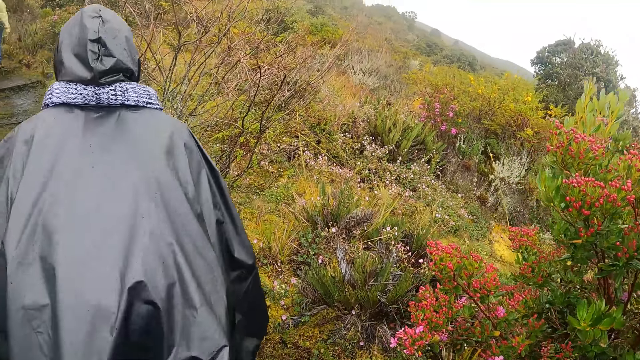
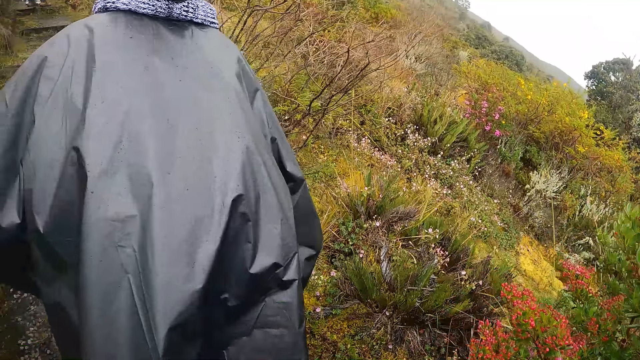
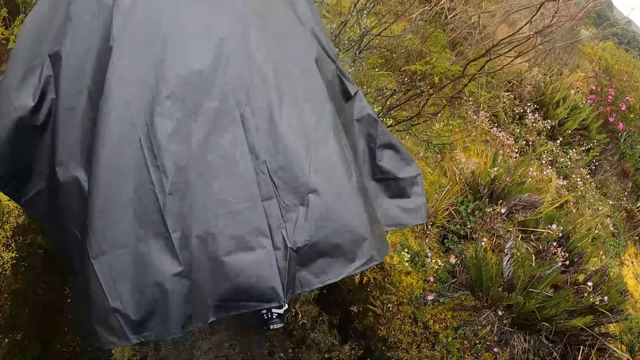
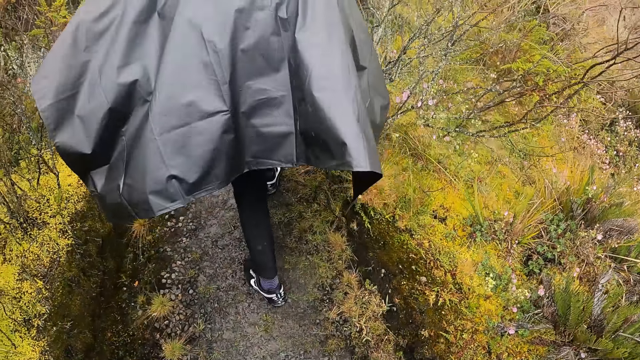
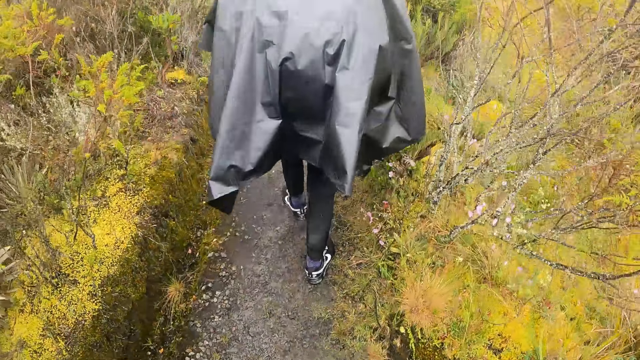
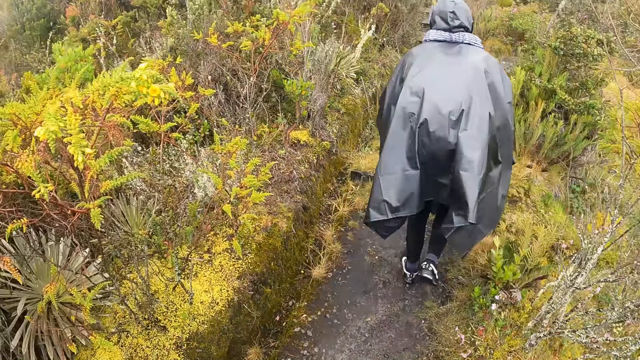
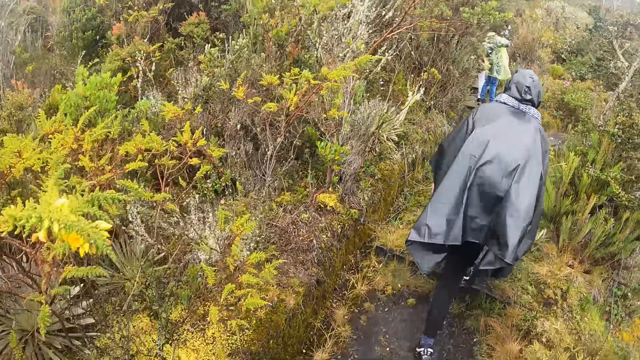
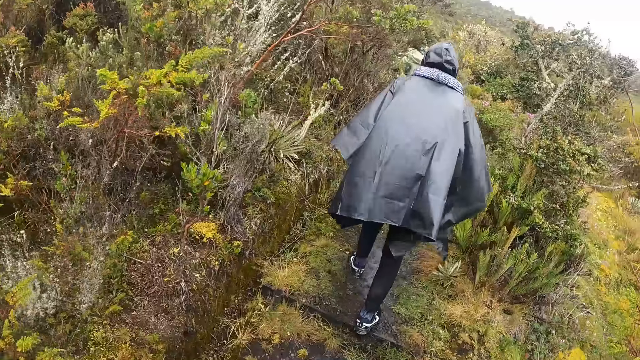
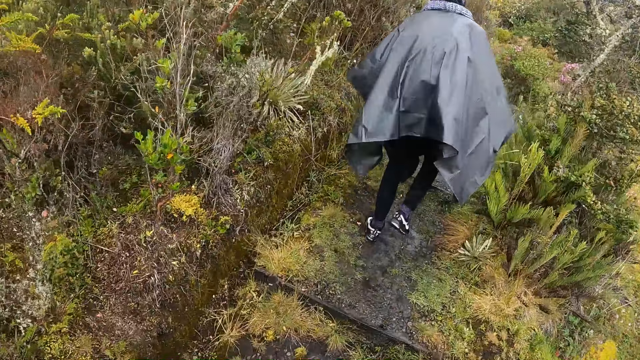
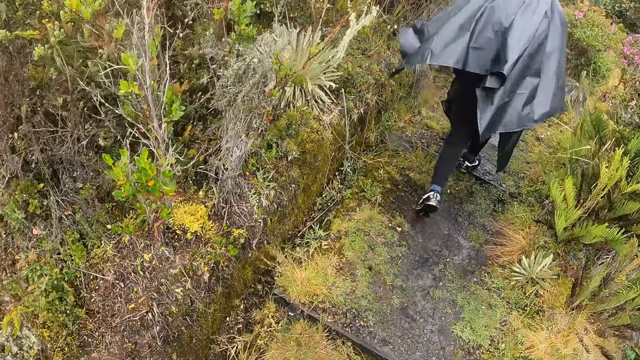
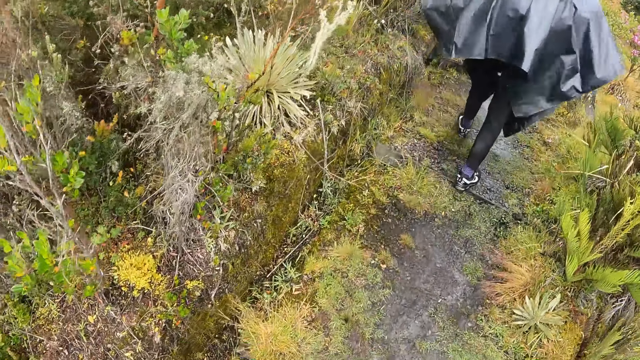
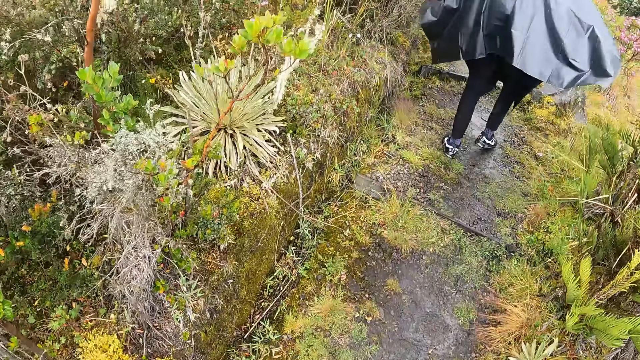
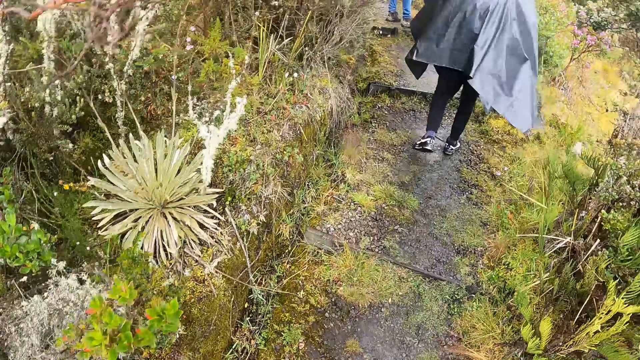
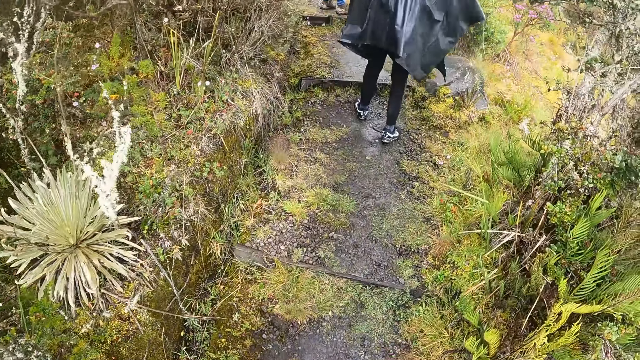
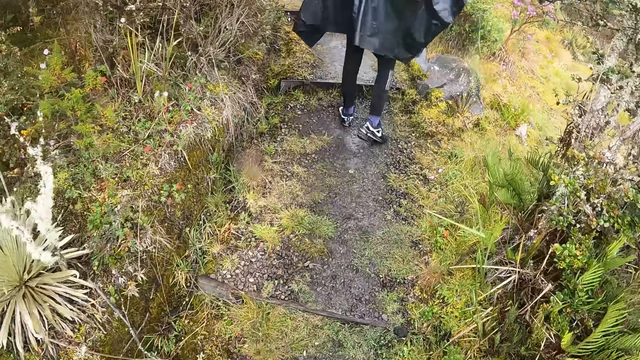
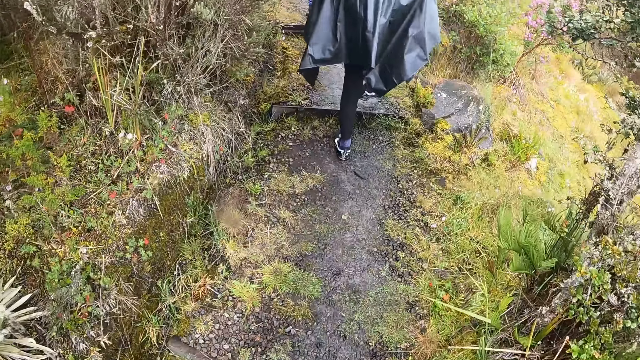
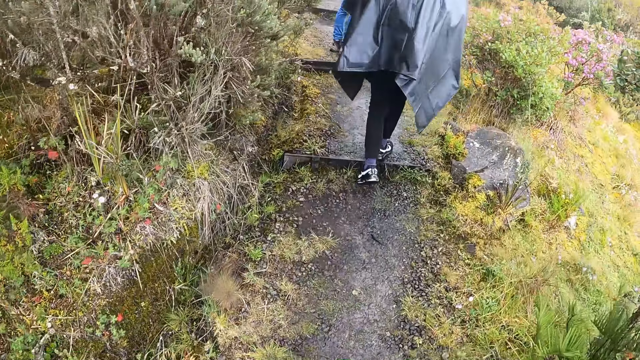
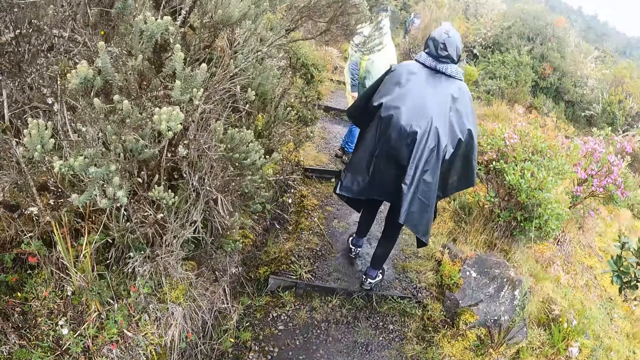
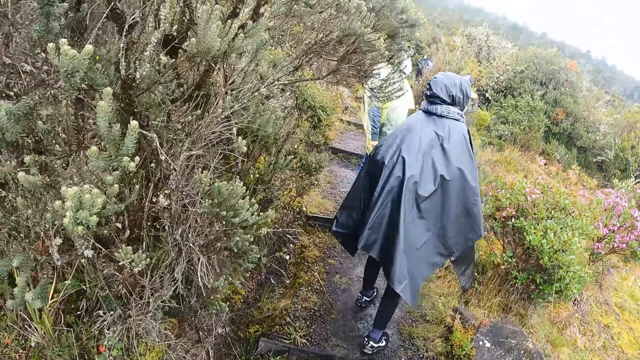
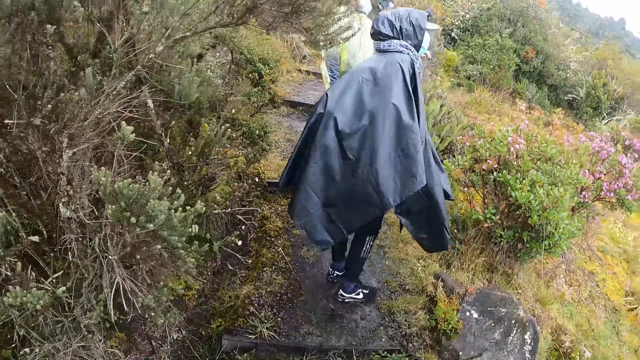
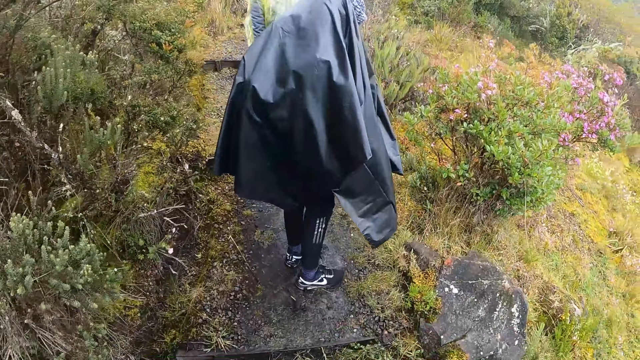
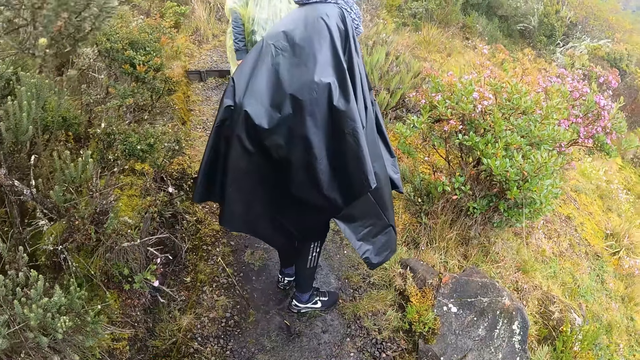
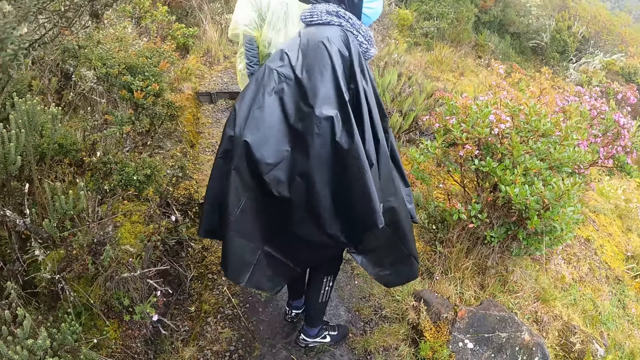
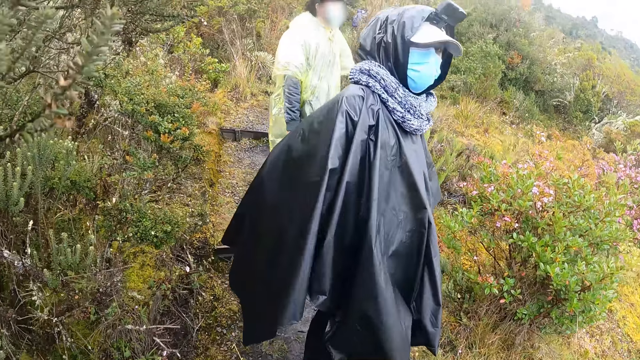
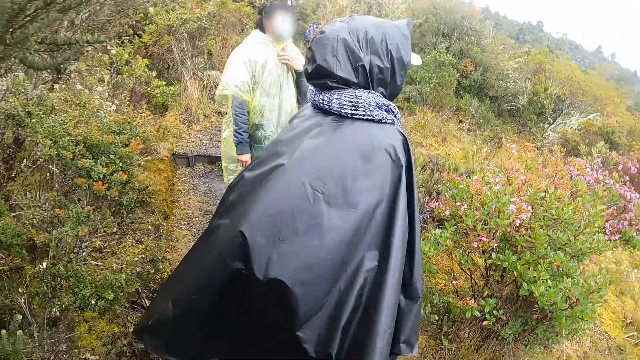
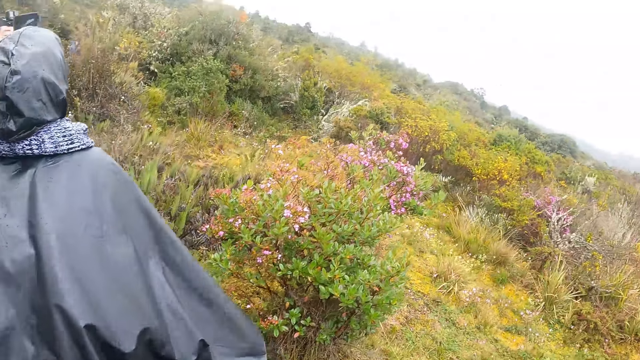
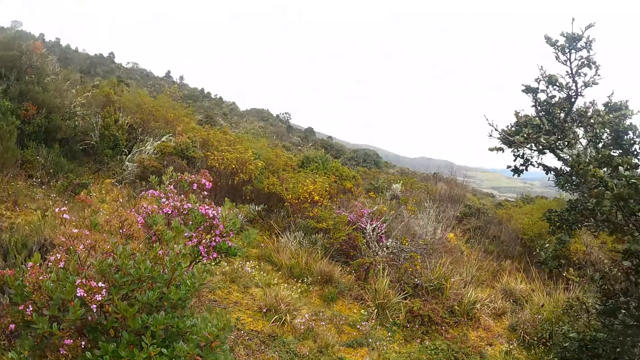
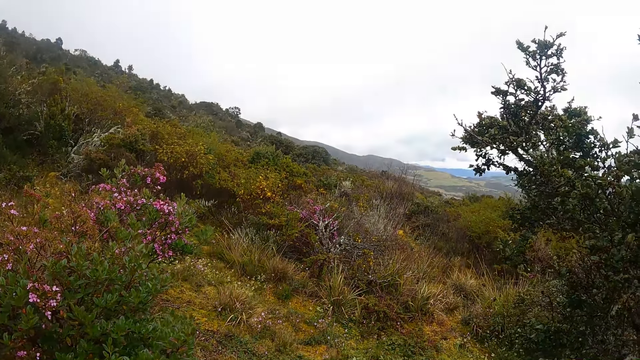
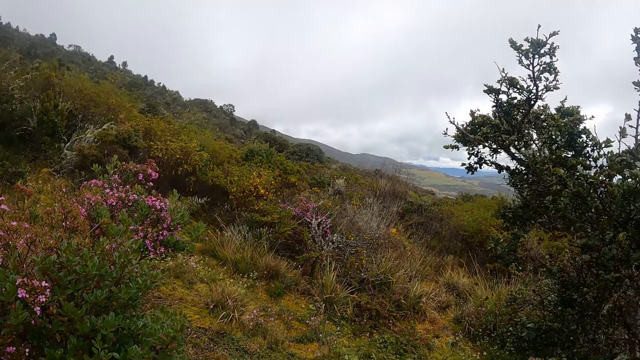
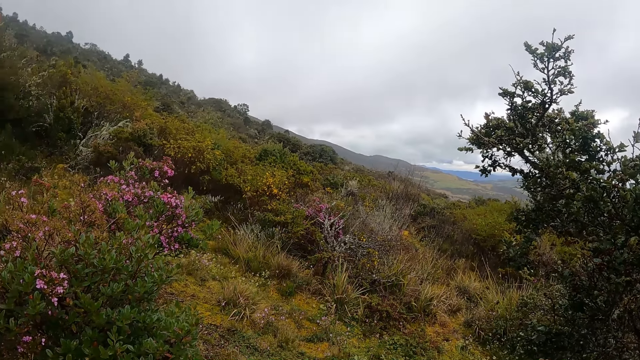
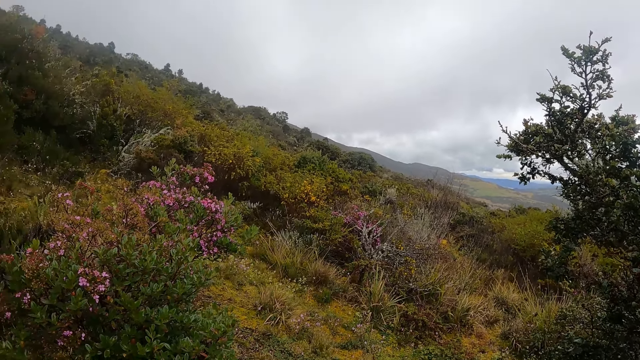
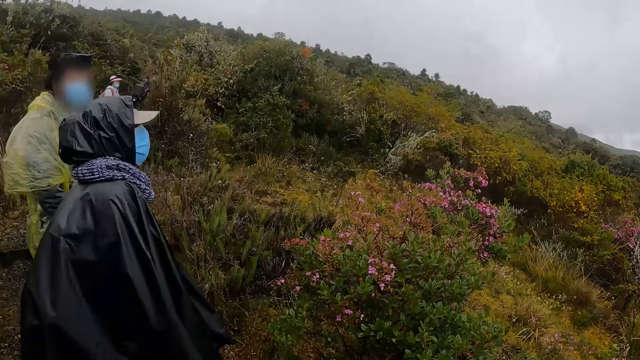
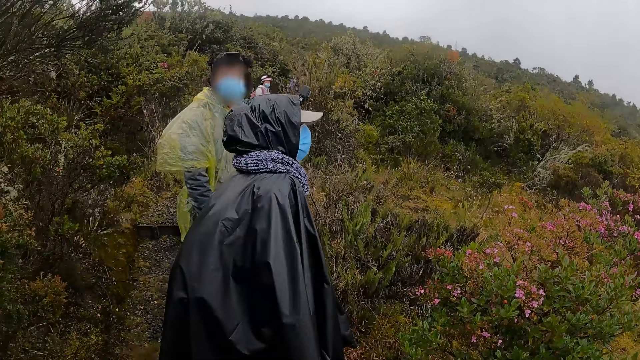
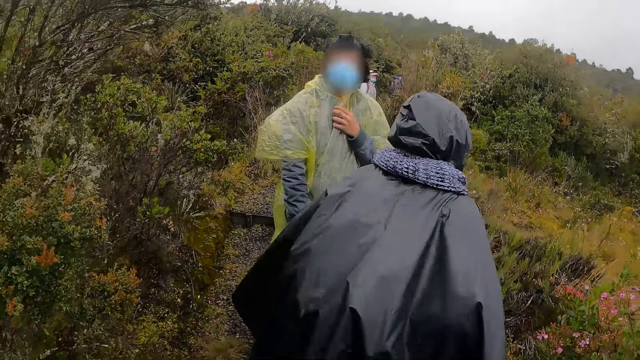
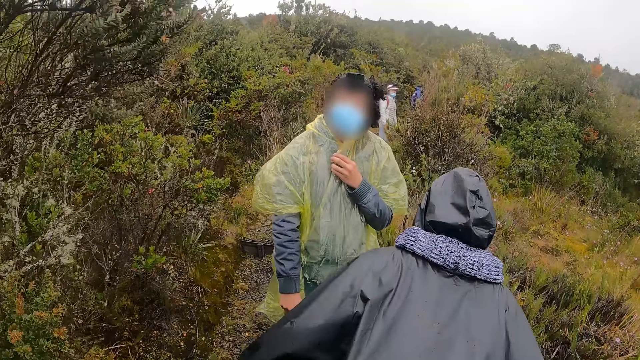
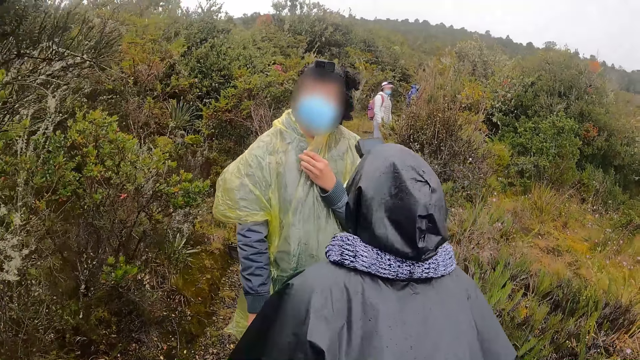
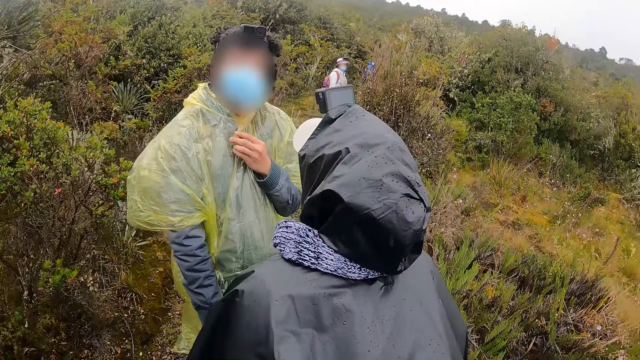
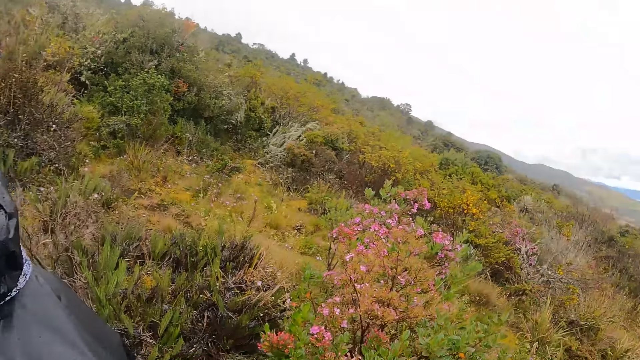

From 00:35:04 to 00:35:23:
A person walks in the forest hill. The camera wearer looks at the person. They look at the forest hill.

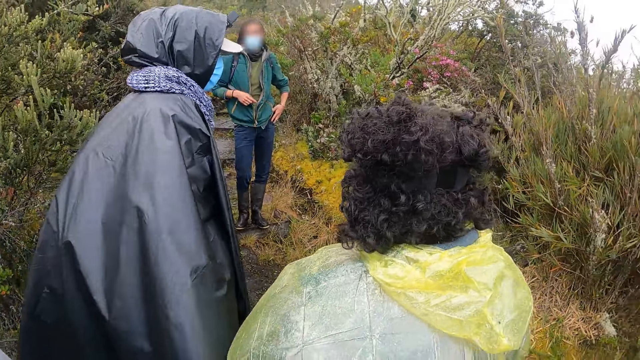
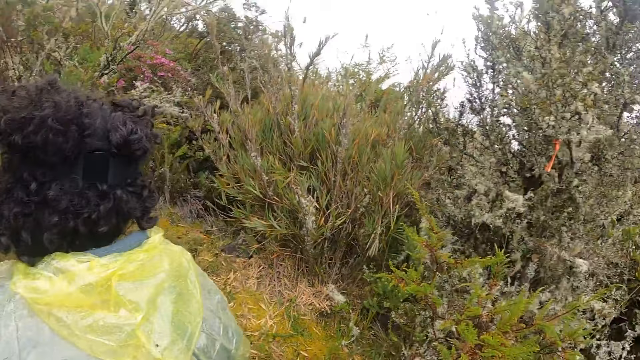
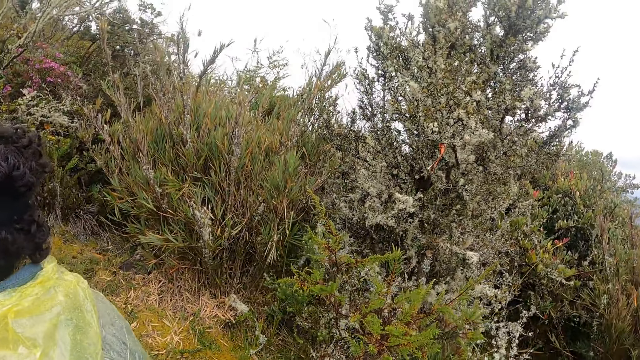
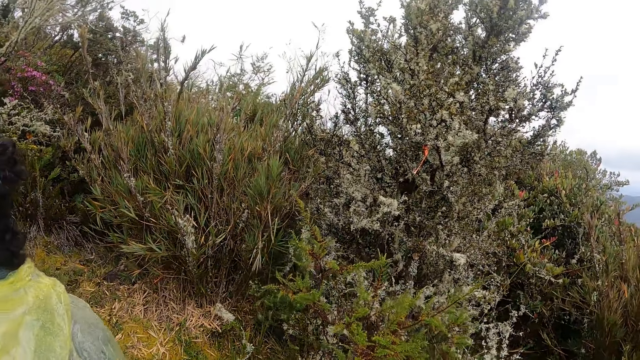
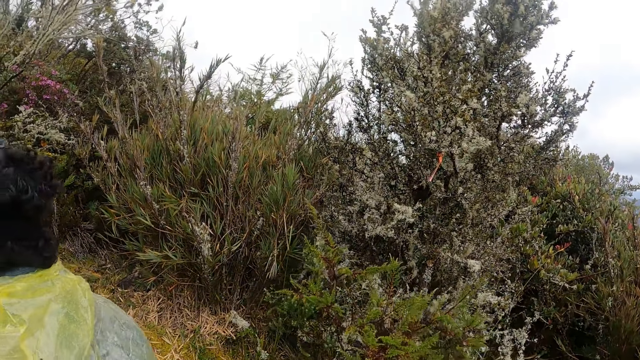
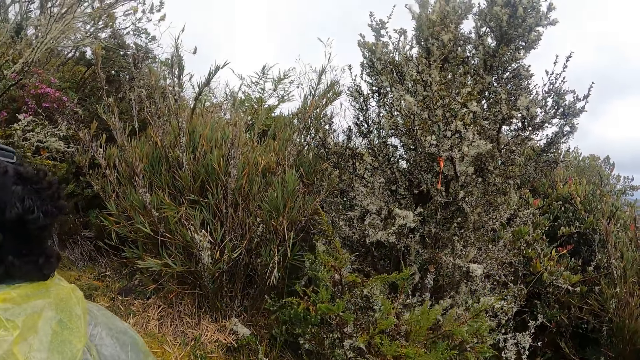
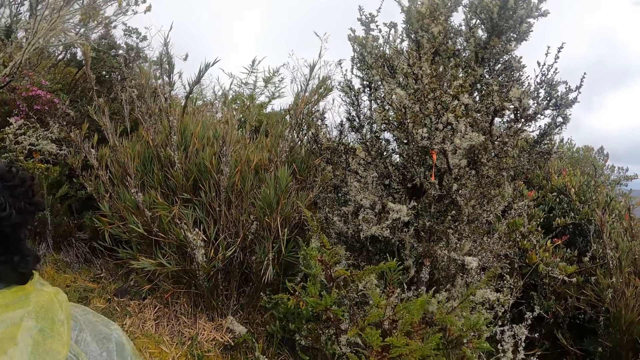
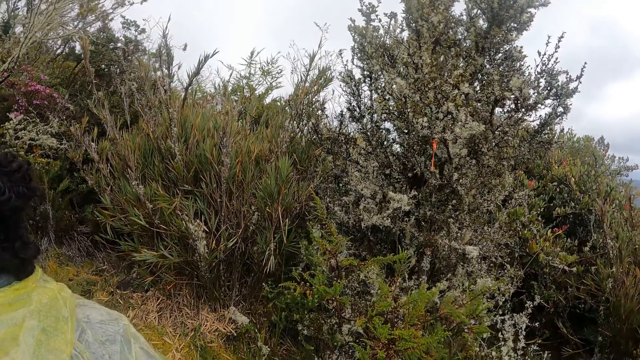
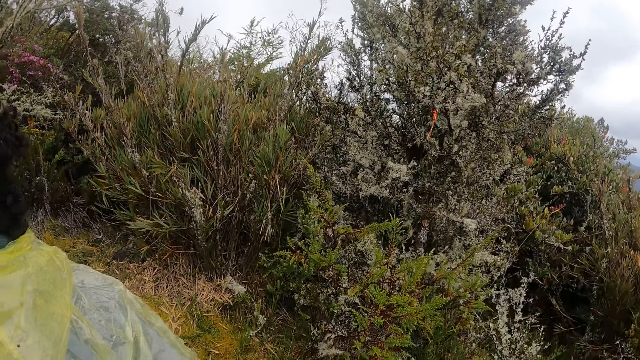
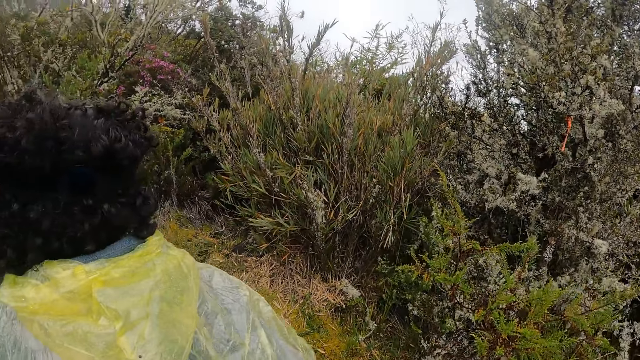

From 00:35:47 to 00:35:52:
The camera wearer looks at the bird on the tree.
